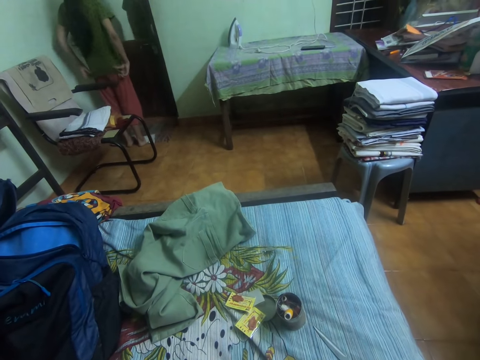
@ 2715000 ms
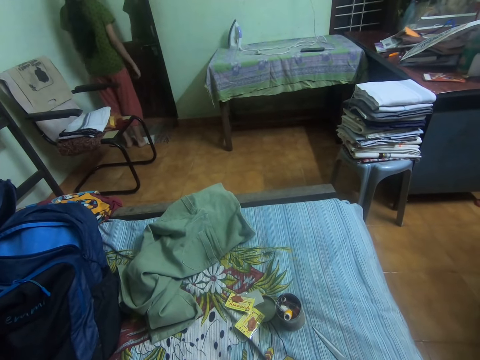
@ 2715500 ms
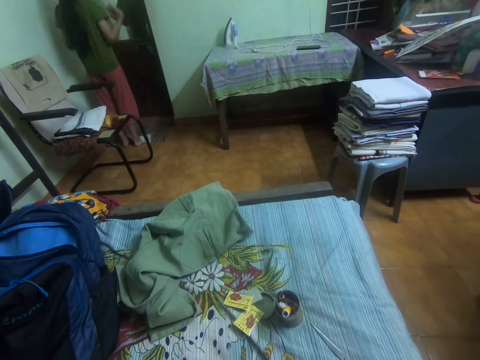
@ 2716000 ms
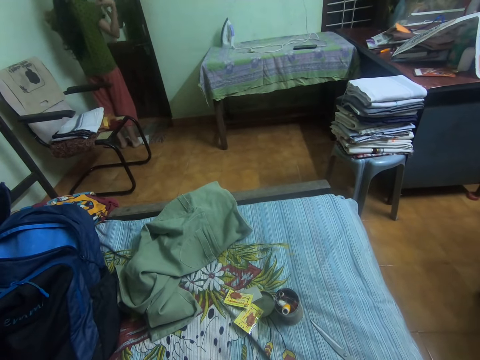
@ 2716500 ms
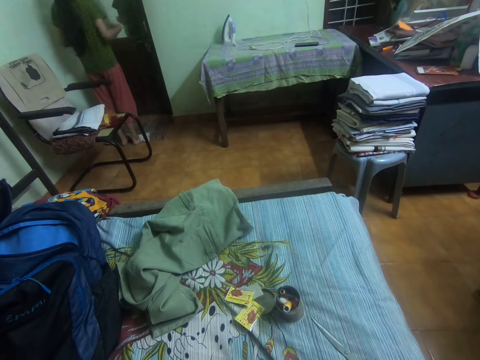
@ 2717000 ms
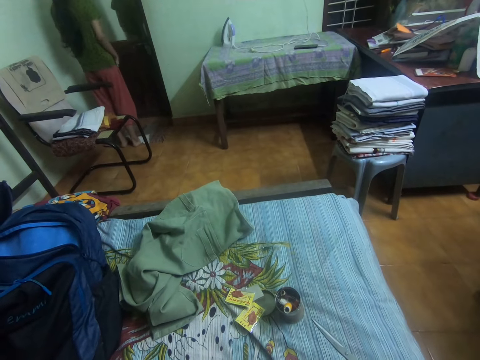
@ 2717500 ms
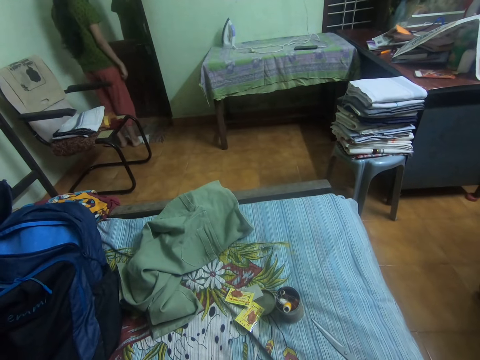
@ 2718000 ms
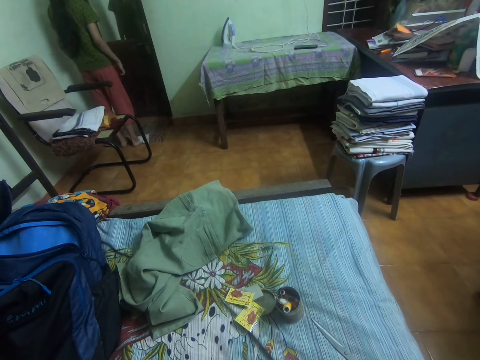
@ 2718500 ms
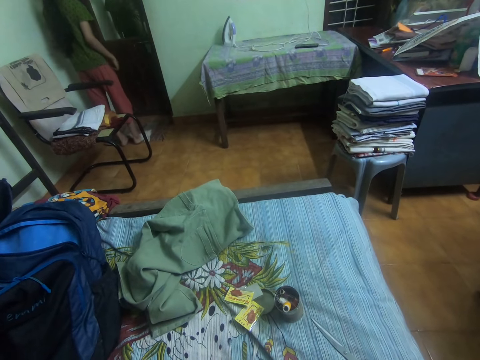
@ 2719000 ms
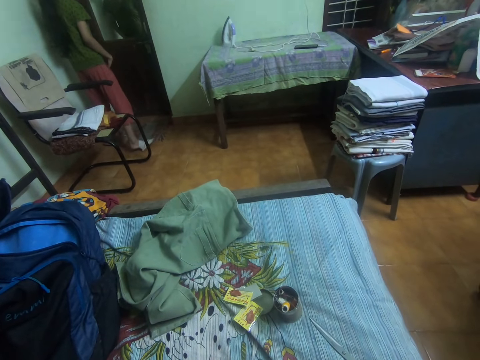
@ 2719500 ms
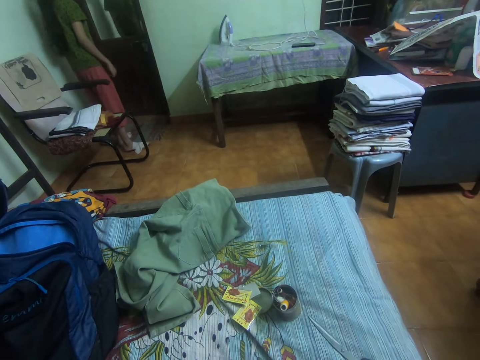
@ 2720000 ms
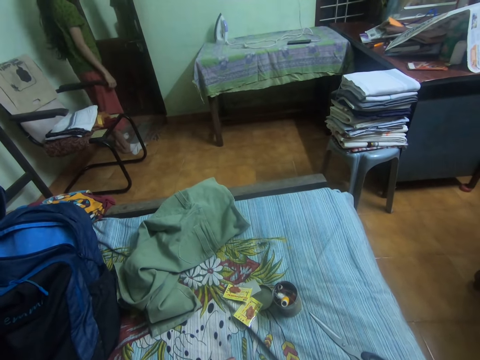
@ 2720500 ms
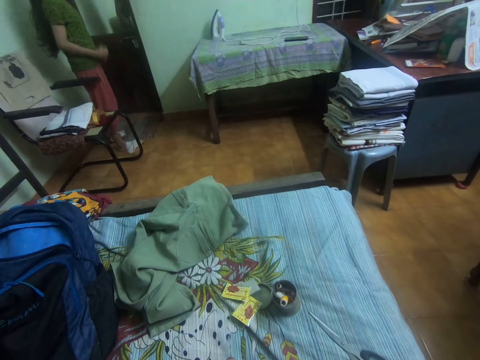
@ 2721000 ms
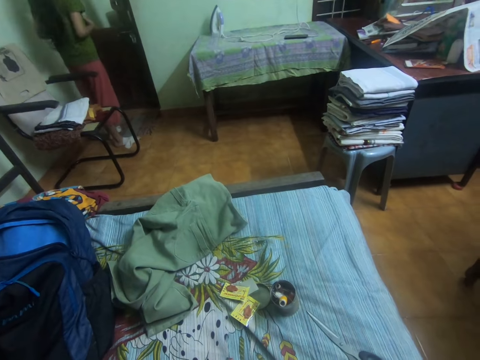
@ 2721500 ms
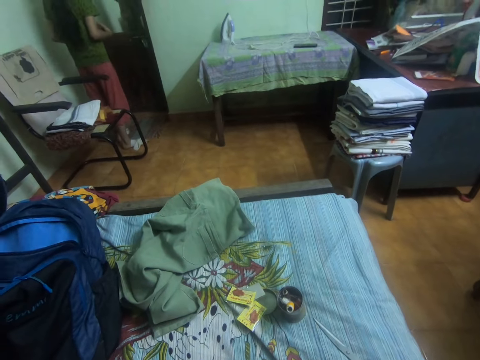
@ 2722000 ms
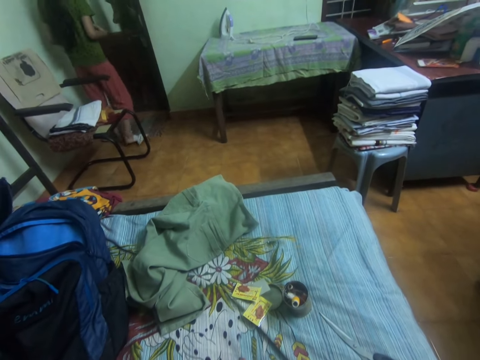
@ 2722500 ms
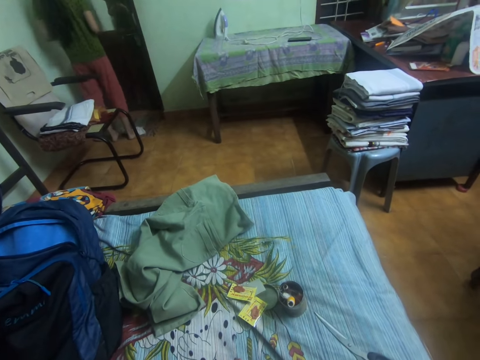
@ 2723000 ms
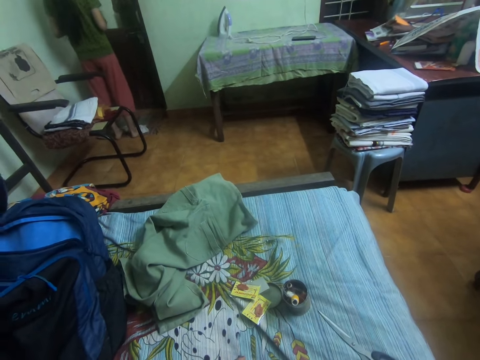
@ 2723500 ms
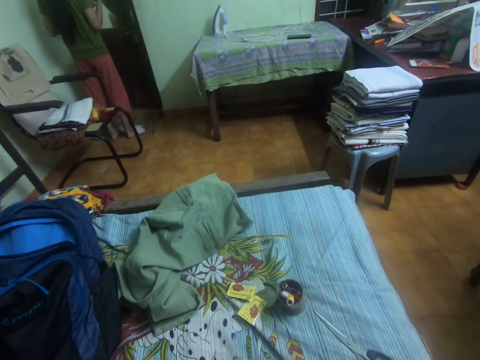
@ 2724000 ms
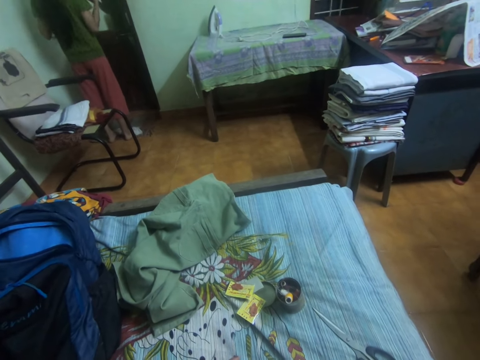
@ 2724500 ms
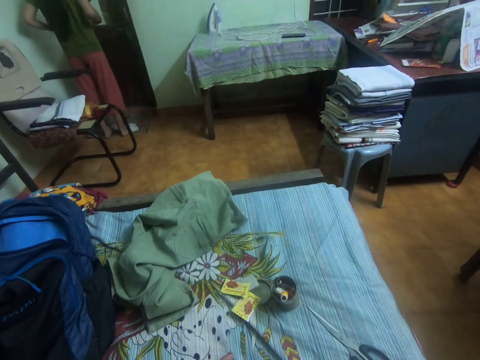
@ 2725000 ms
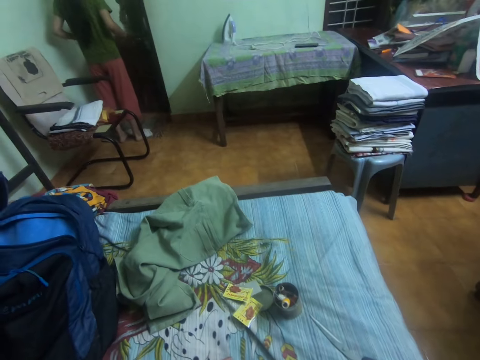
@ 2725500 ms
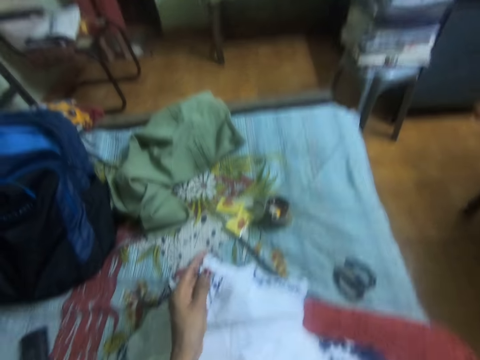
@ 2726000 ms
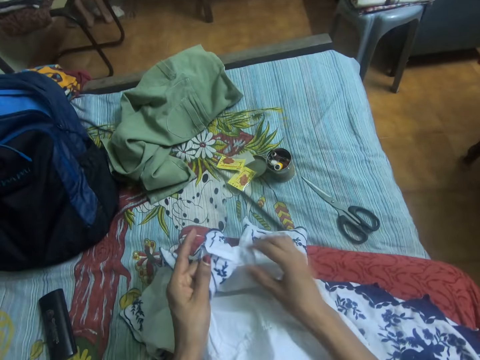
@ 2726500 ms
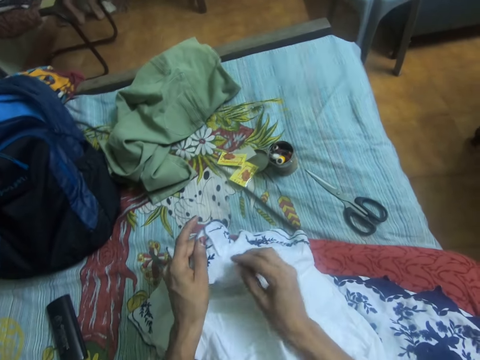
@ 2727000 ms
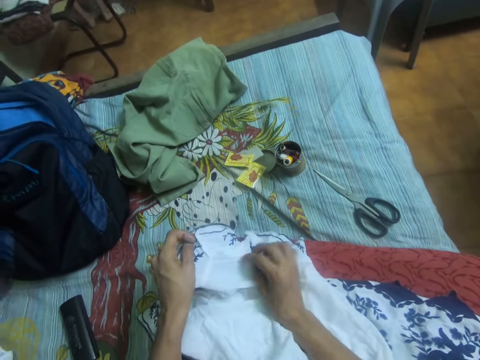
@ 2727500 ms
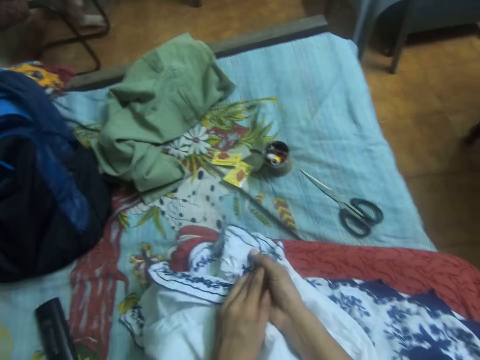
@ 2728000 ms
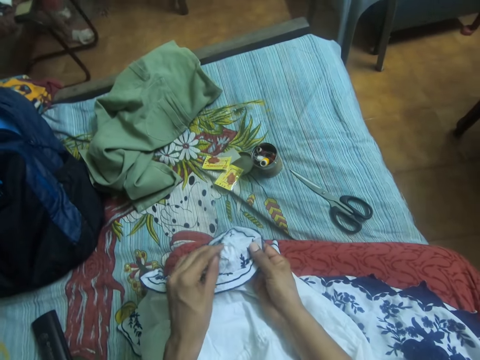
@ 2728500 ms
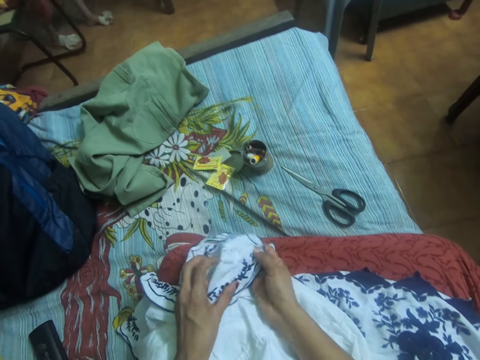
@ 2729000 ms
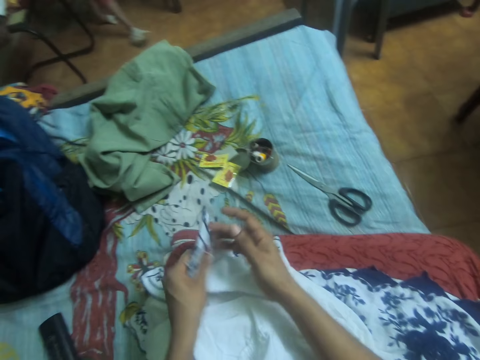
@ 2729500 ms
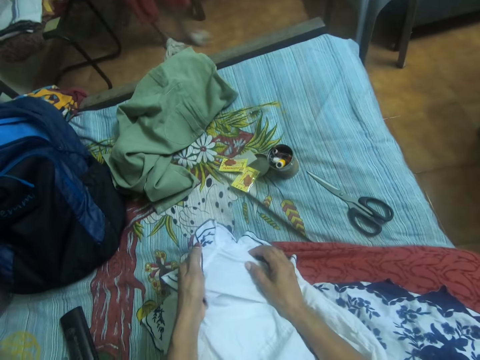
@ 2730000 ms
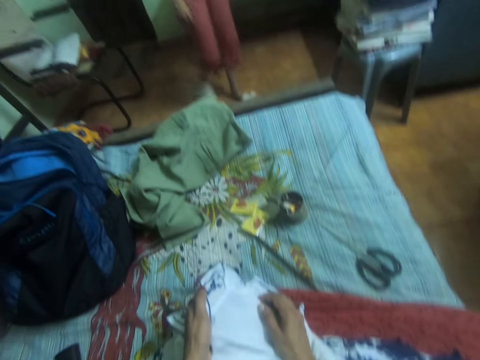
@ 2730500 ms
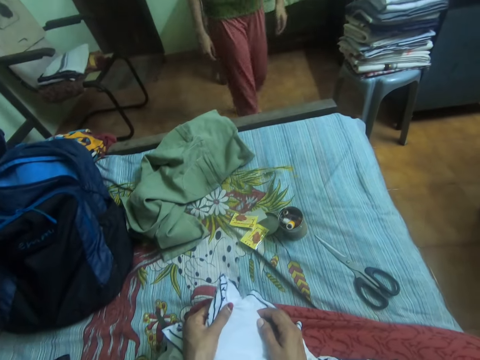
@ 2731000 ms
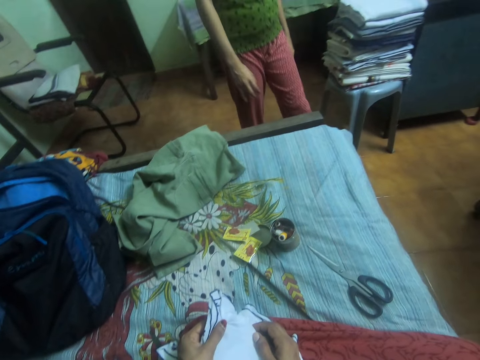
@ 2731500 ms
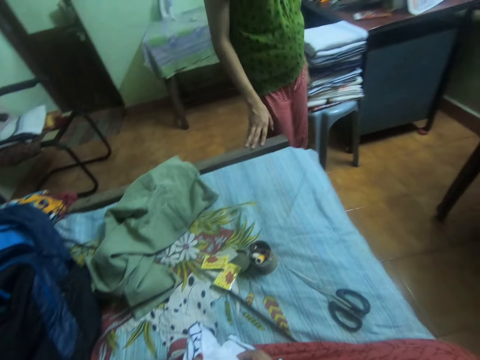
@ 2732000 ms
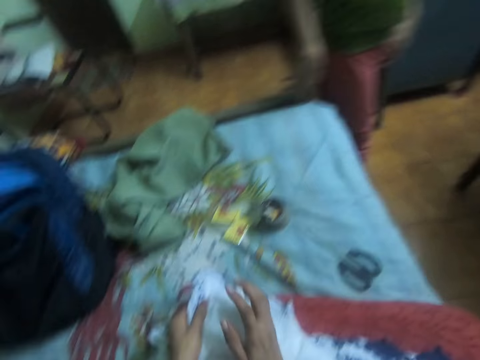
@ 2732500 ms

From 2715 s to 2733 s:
The lady converses with the camera wearer. The camera wearer lowers her right hand on the cloth. She adjusts the cloth on her lap with her hands. The lady walks towards the bed. The lady walks towards the camera wearer.

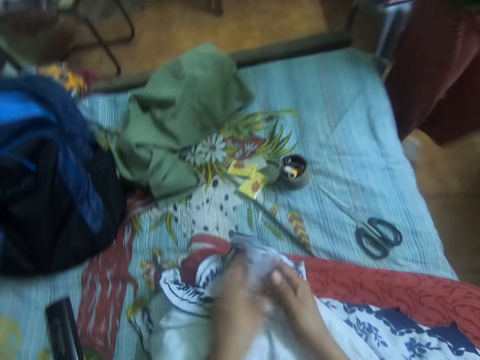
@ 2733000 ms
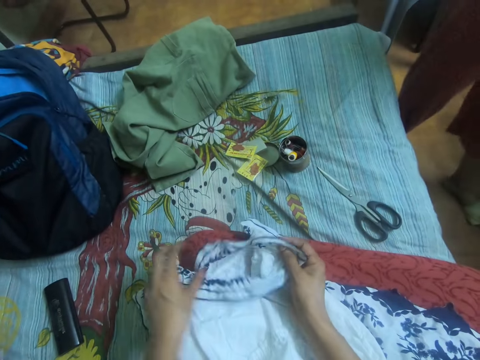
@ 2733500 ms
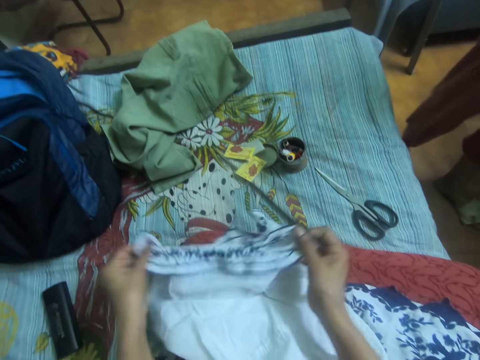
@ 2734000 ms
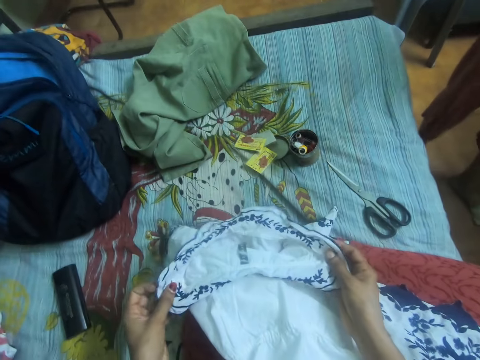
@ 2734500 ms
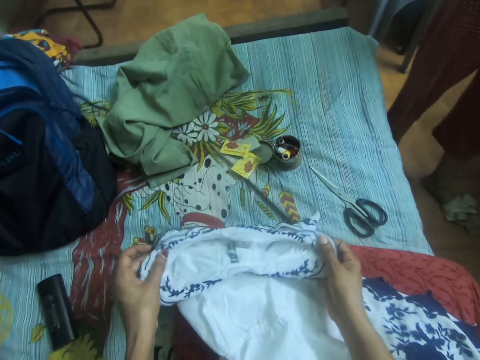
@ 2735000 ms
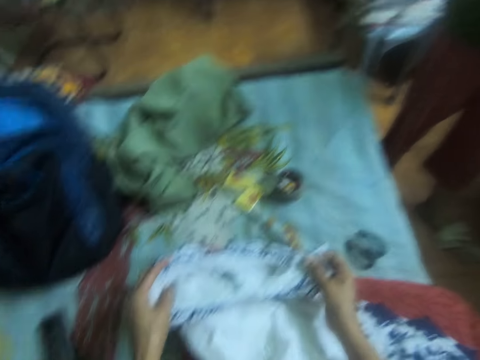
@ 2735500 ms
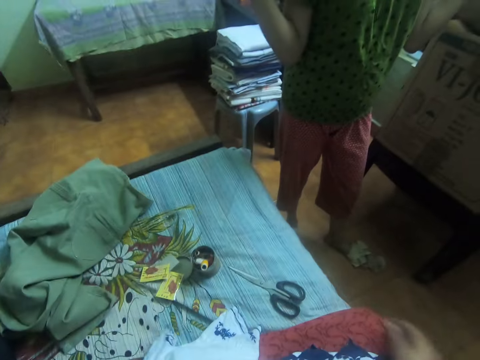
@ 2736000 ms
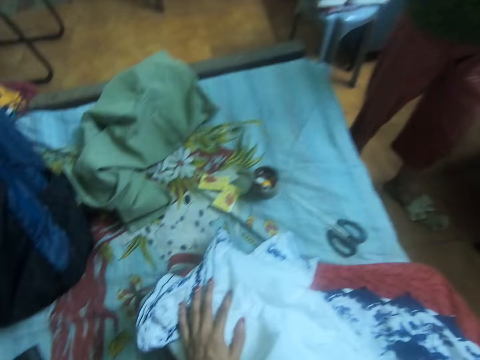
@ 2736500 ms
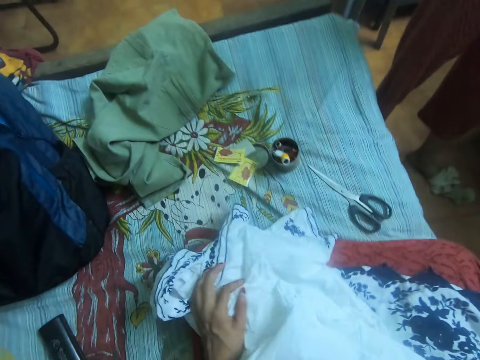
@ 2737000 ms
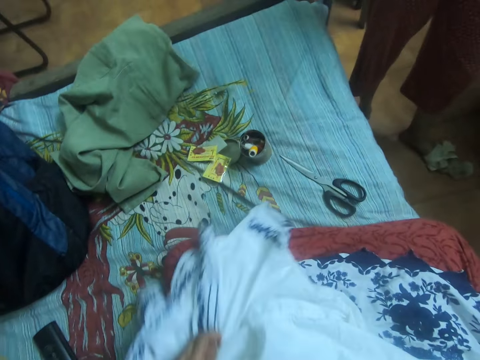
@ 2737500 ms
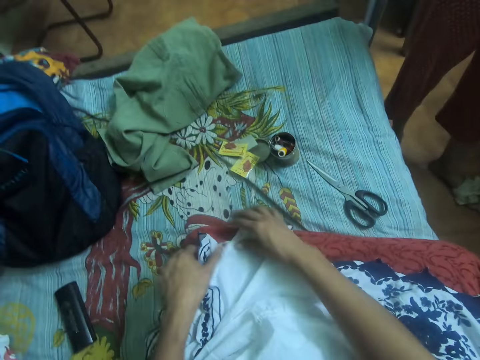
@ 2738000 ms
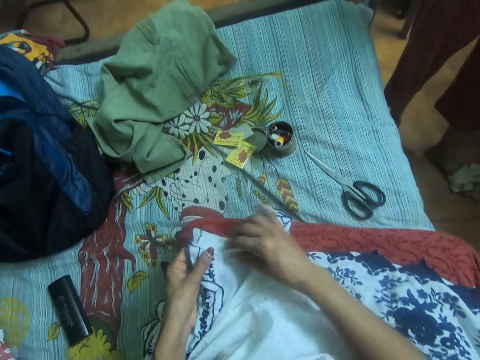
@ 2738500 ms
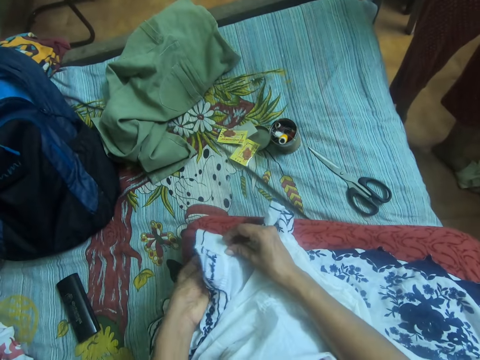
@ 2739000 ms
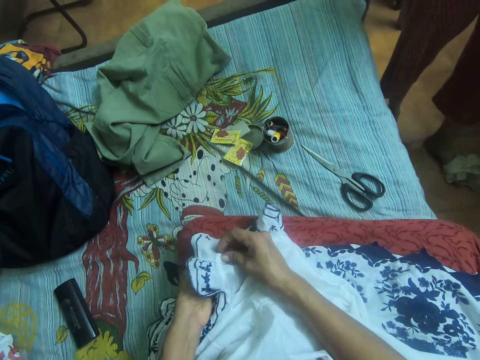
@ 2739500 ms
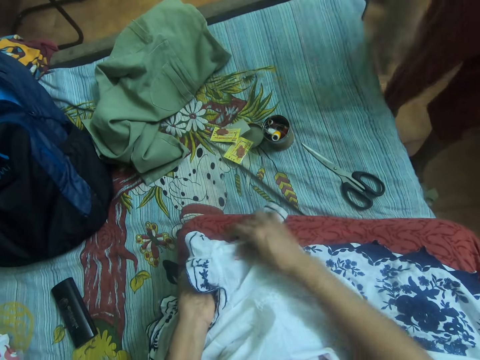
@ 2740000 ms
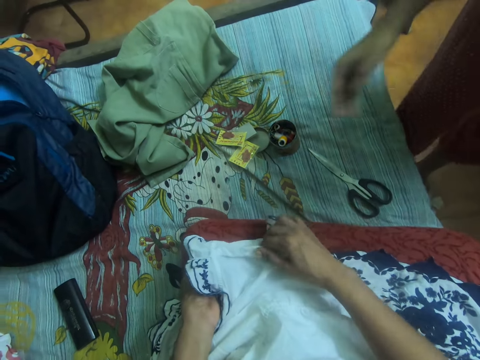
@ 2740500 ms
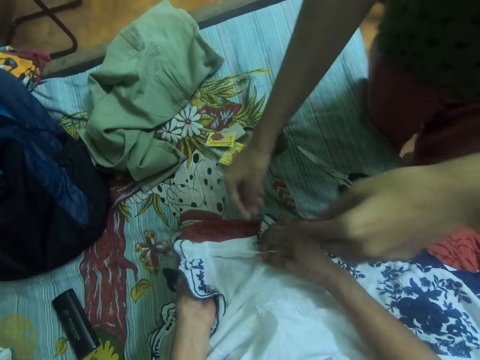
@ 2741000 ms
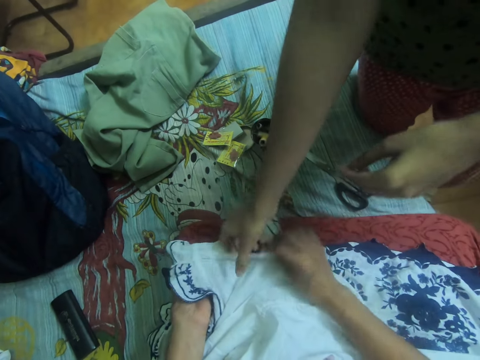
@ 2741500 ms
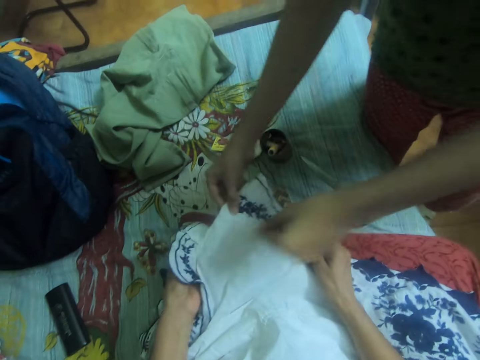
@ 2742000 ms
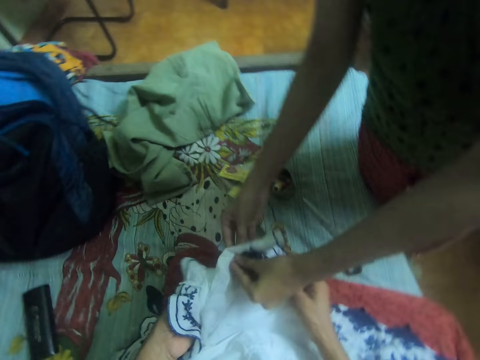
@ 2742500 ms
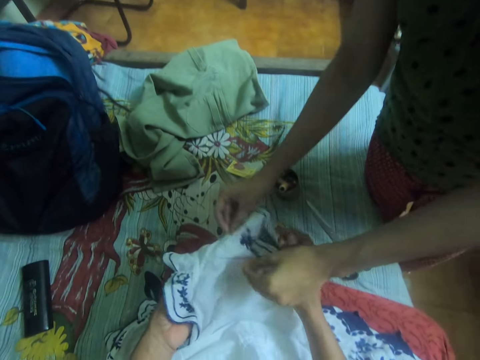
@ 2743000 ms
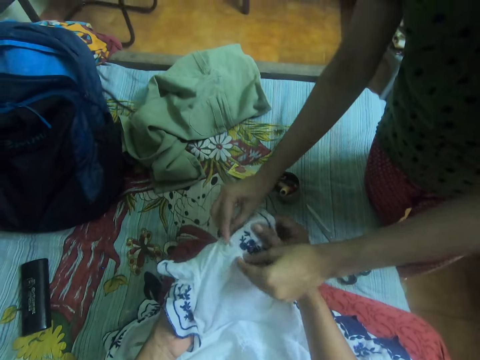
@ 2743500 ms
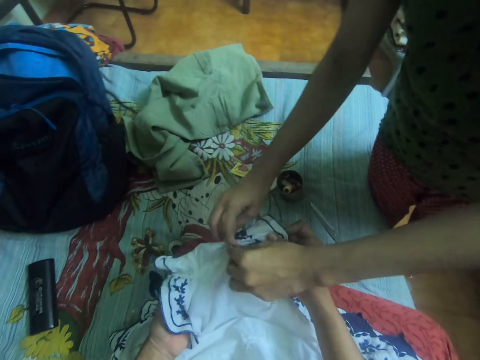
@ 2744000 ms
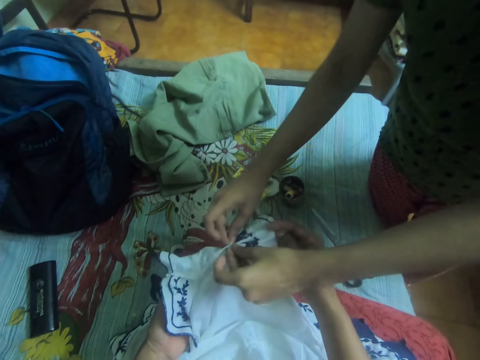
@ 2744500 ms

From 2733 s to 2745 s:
The lady converses with the camera wearer. The lady holds the cloth on the camera wearer's lap, touches the cloth, and adjusts the cloth with her hands.
